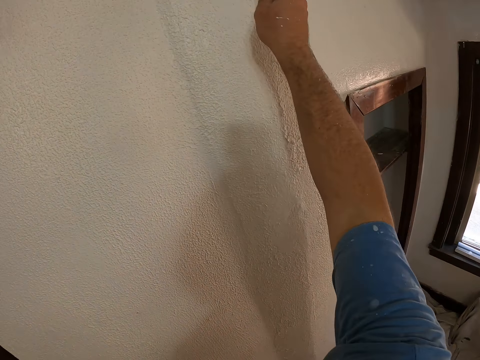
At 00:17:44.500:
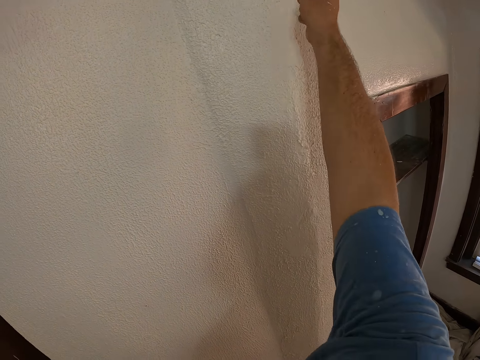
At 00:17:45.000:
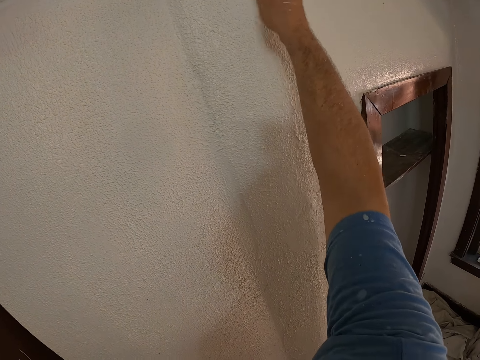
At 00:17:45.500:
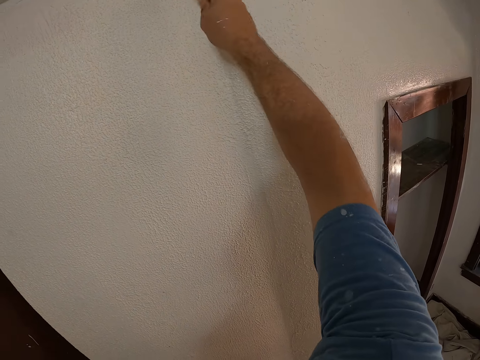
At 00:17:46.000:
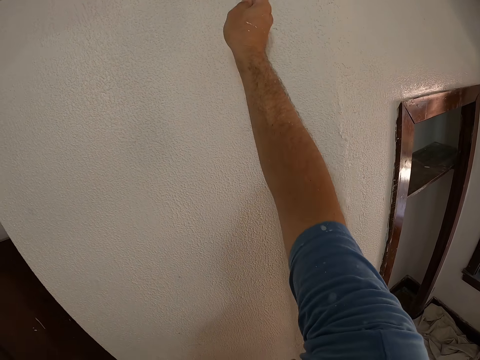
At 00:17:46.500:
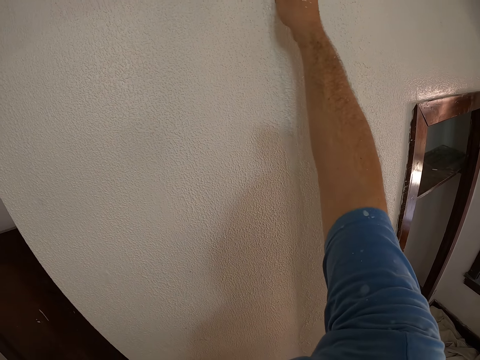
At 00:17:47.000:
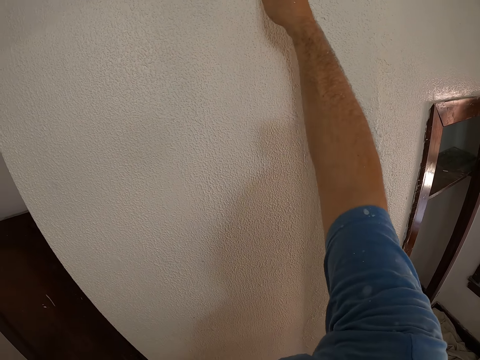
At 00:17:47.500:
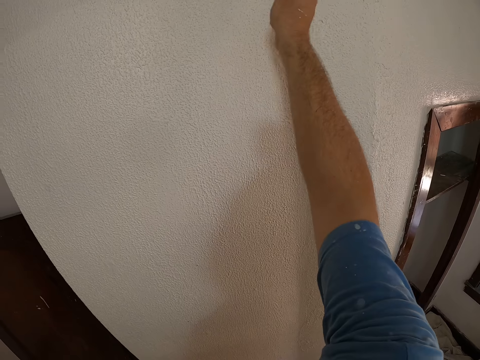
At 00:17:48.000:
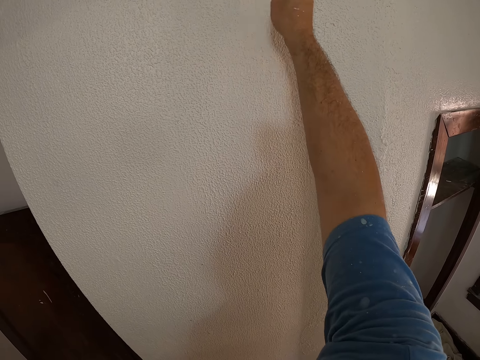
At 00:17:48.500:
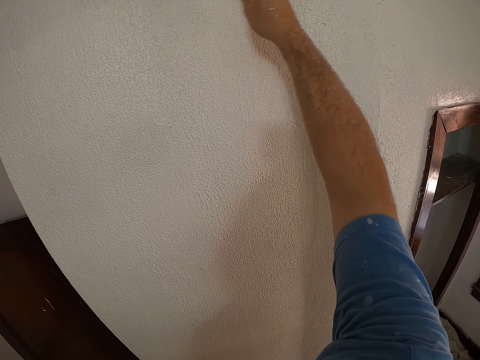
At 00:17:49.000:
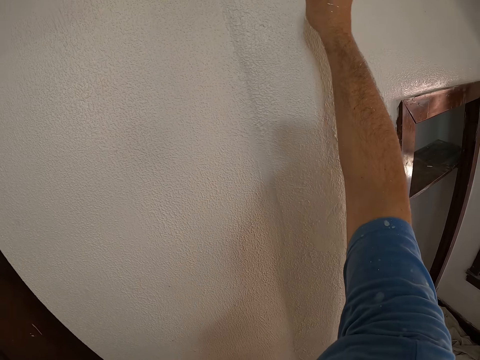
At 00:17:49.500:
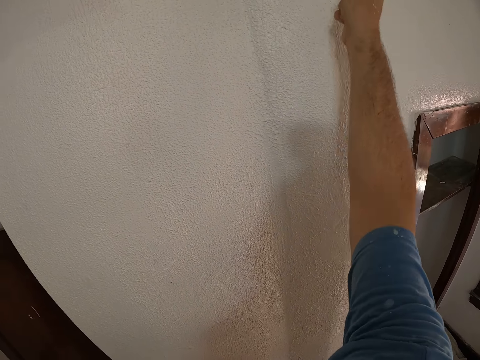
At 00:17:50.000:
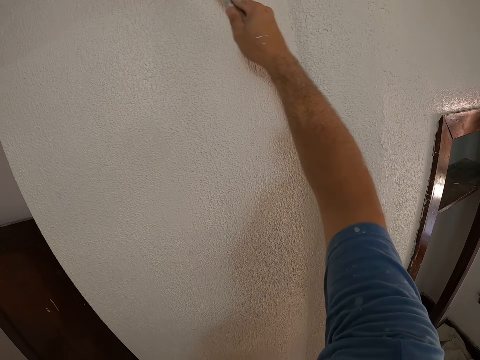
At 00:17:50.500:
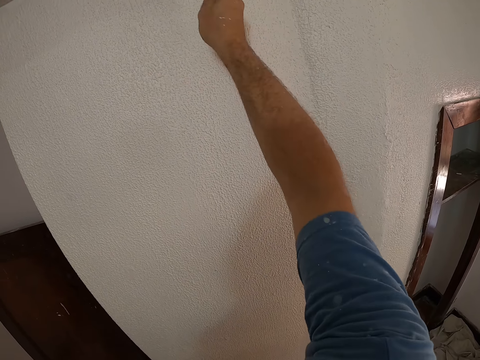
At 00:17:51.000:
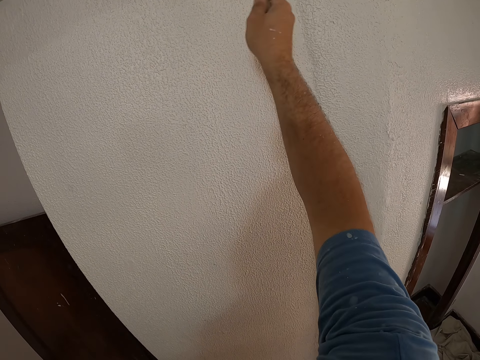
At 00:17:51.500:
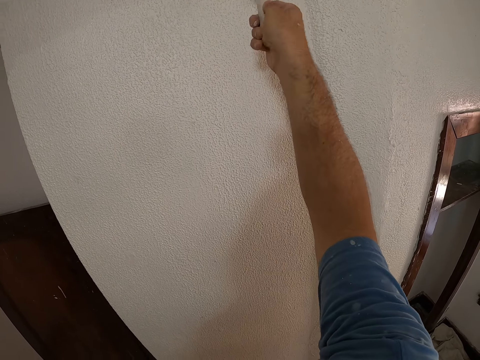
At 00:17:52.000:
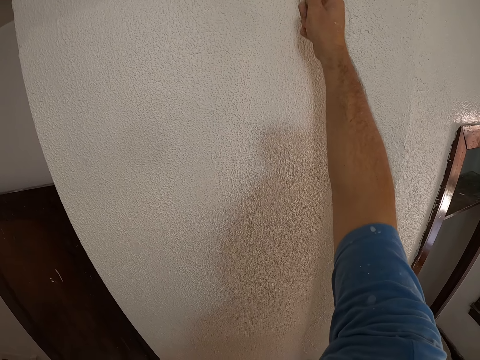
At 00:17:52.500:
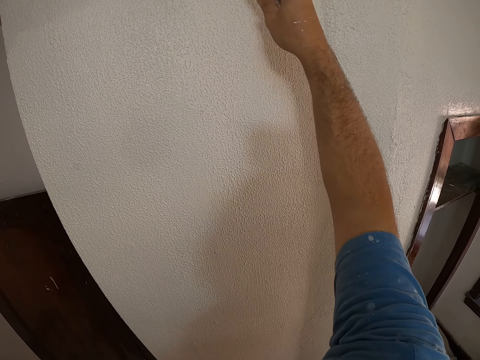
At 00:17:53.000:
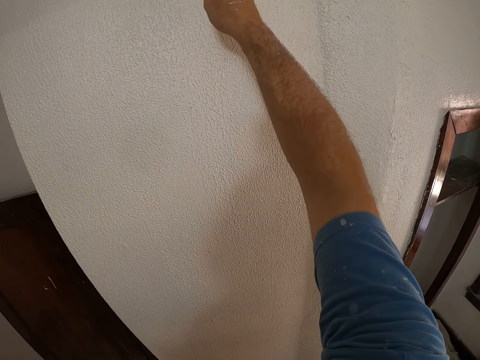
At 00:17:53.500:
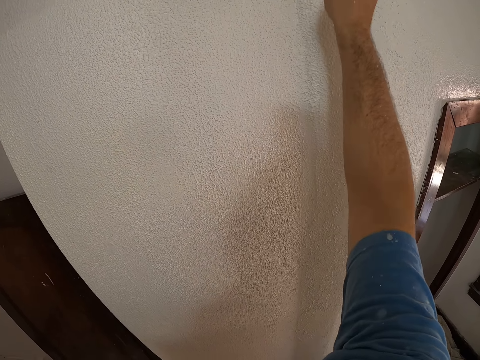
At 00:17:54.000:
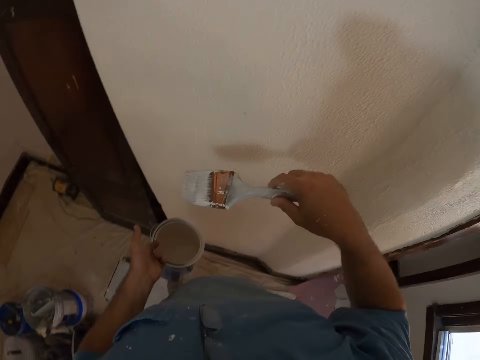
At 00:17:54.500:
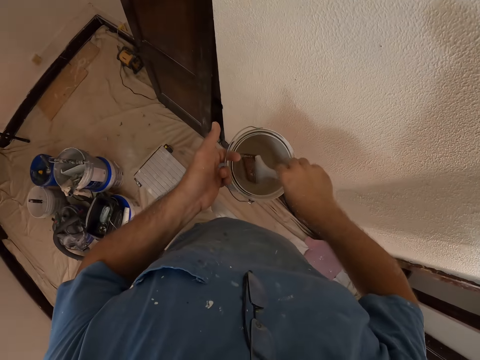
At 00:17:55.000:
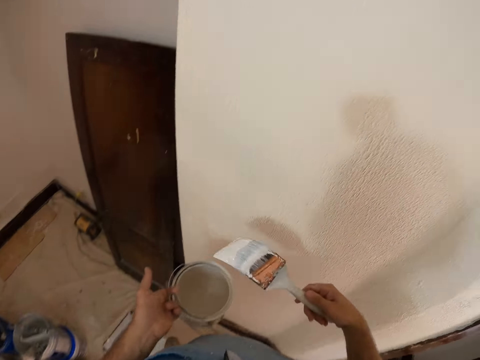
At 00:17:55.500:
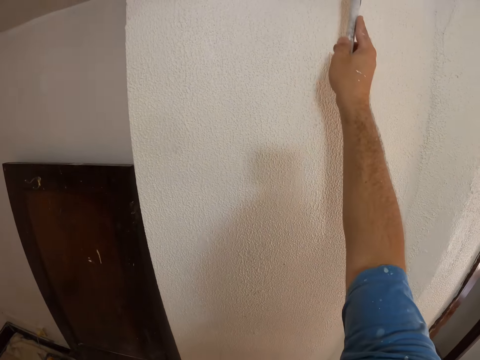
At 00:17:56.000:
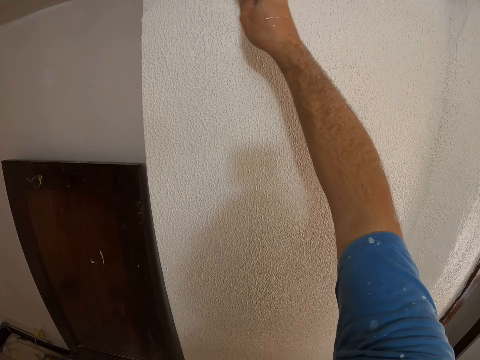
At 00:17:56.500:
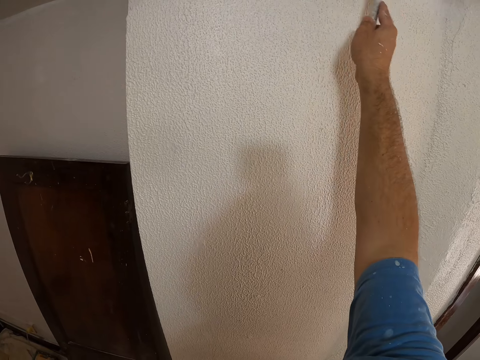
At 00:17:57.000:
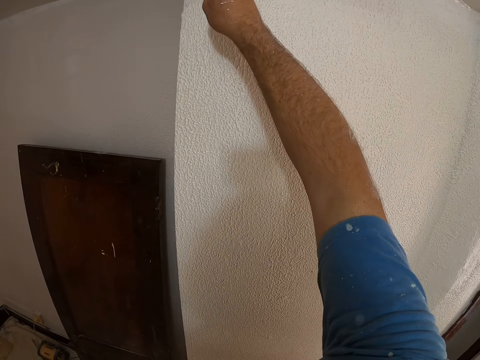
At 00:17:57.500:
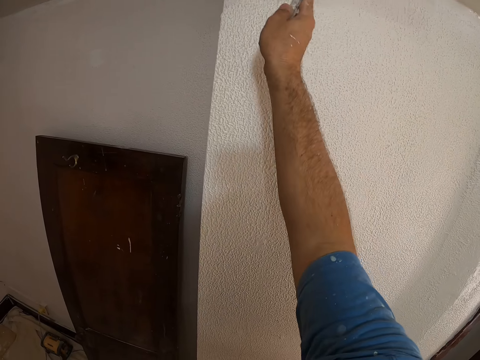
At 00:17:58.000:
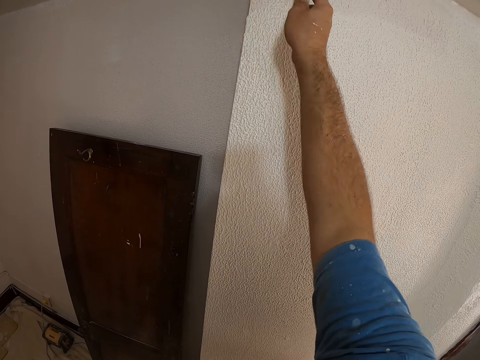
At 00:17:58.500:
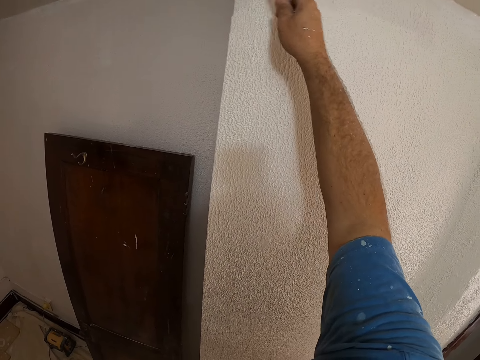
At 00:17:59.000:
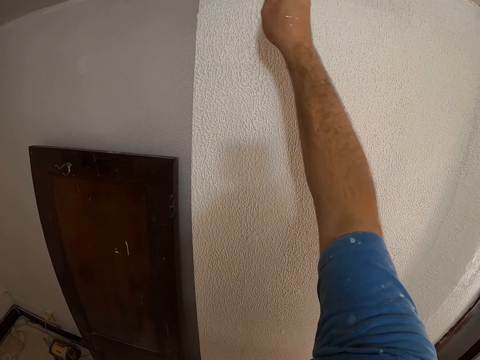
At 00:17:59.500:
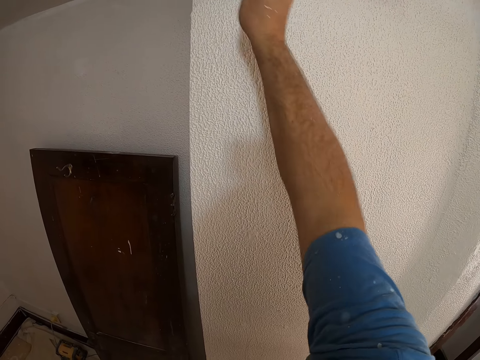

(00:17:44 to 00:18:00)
The camera wearer paints the wall of the room with the paint brush. They dip the paint brush in the paint bucket. They paint the ceiling or wall of the room with the paint brush.

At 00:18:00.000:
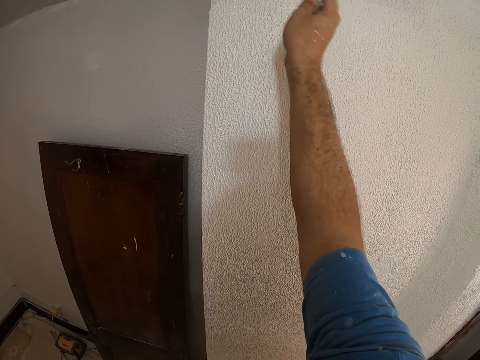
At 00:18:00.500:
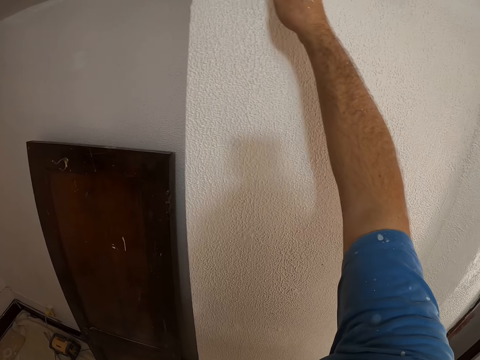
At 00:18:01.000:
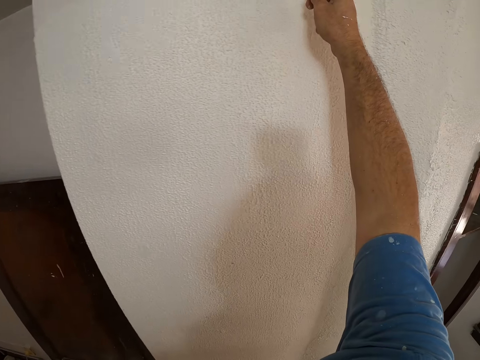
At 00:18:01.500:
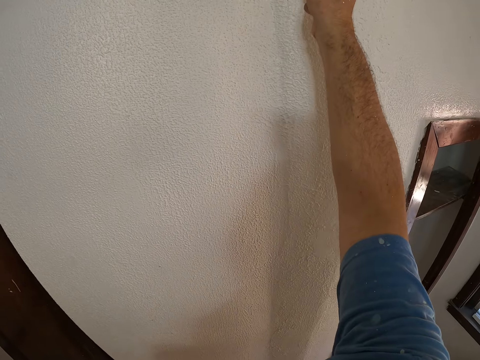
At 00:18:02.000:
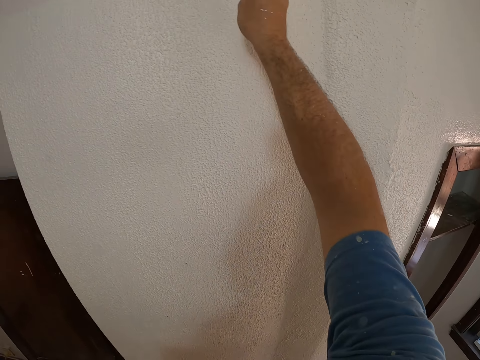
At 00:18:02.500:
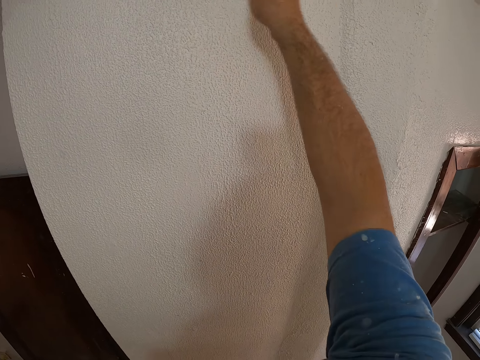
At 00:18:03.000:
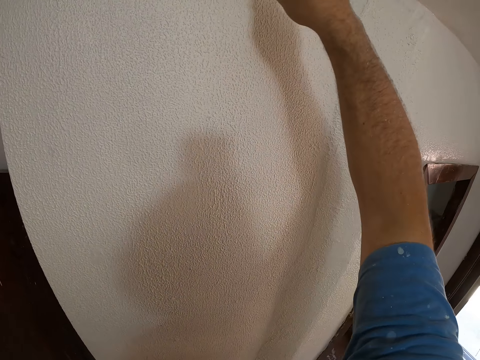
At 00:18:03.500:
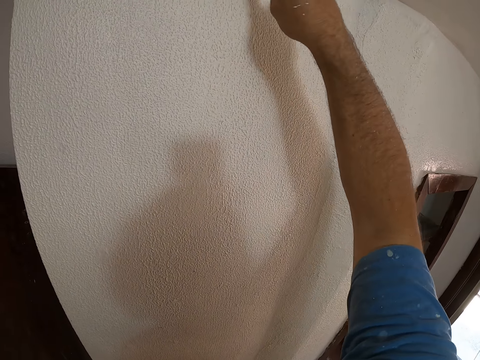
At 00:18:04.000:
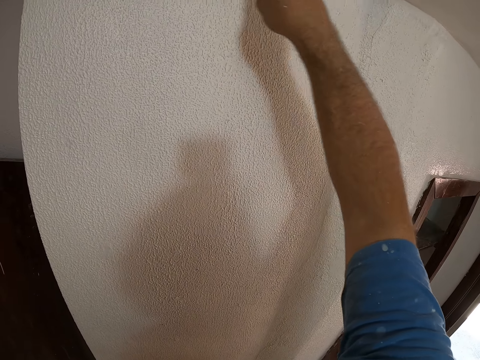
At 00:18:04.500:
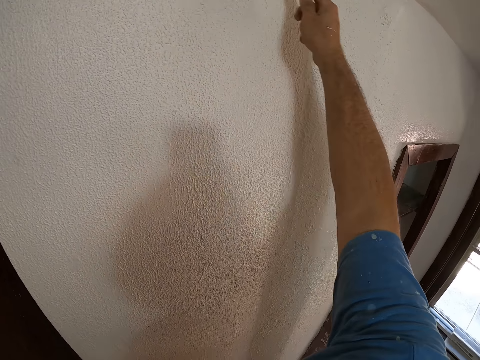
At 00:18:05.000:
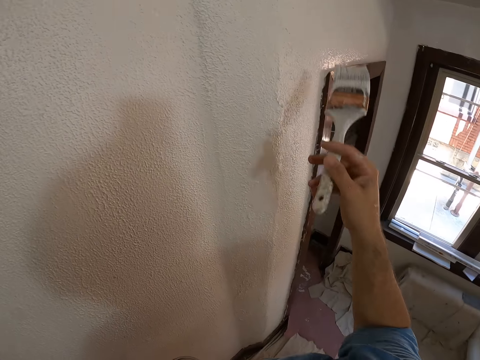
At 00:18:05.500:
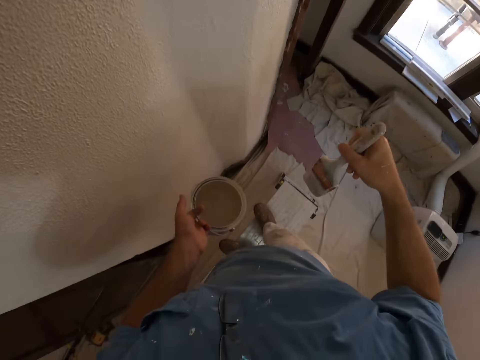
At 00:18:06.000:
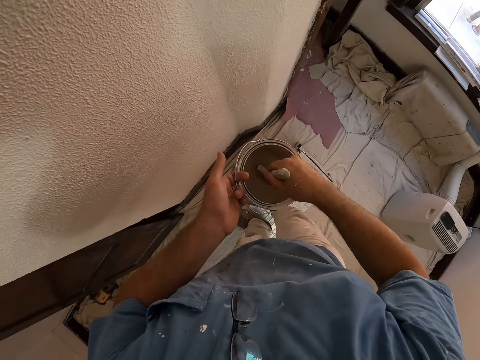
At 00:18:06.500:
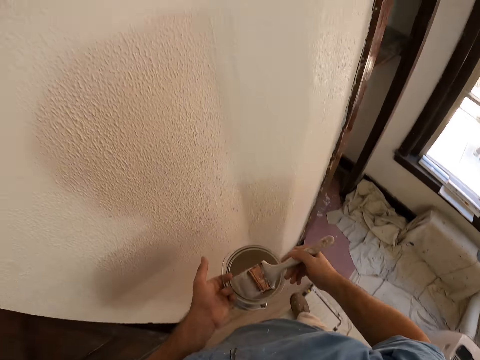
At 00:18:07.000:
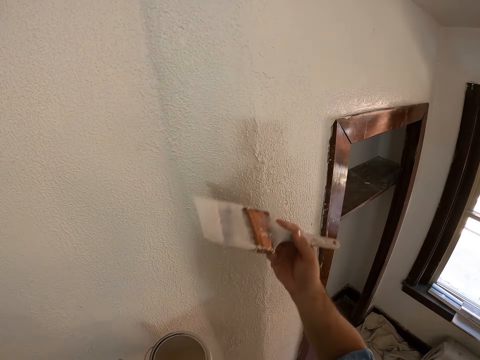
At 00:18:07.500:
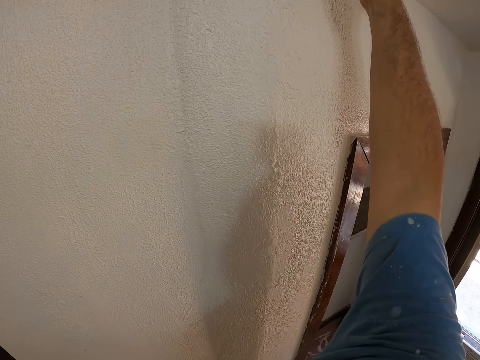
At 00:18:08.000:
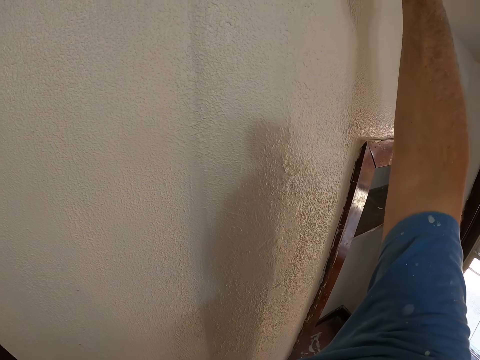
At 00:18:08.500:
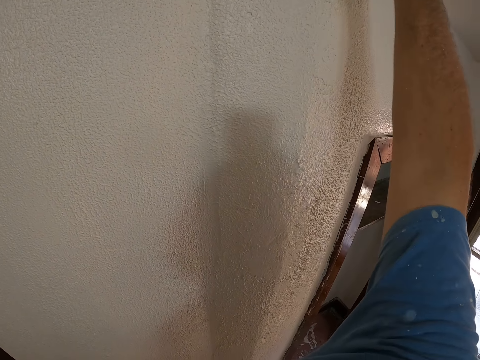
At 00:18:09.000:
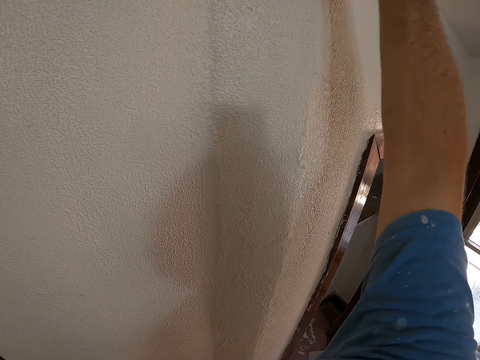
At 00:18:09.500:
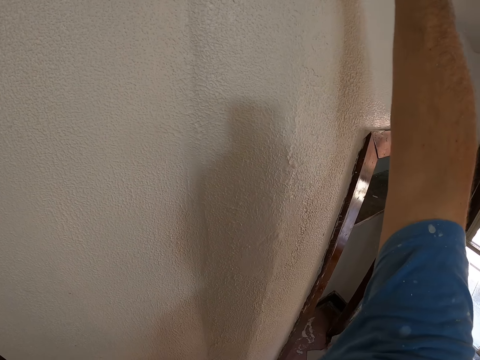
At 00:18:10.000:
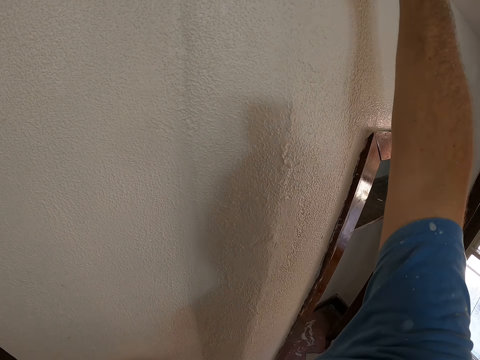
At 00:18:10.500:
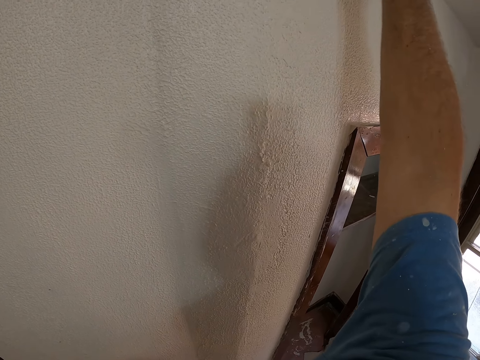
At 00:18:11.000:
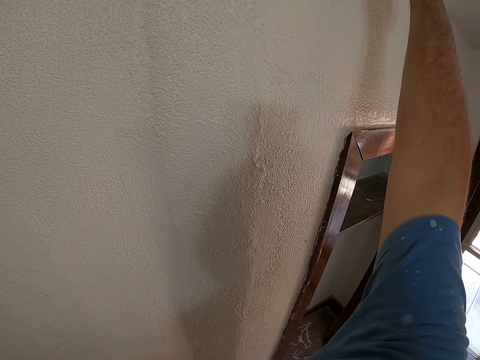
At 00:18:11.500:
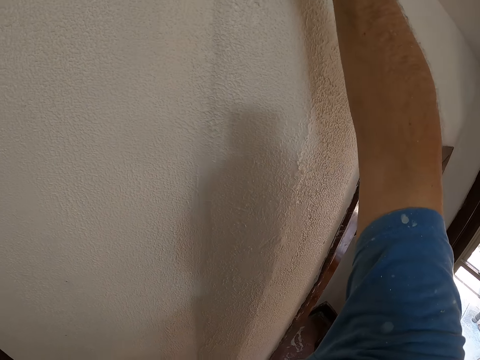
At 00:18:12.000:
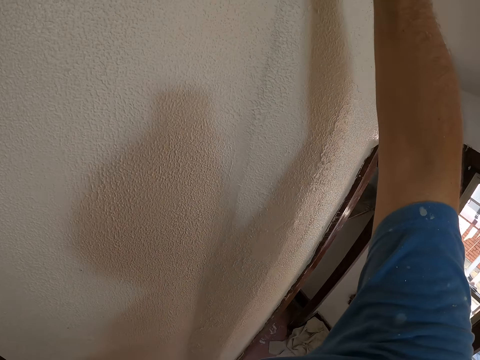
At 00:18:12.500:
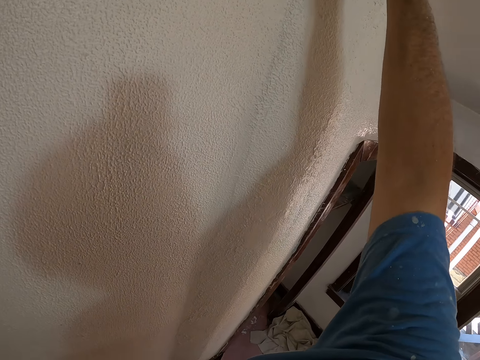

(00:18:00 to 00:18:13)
The camera wearer dips the paint brush in the paint bucket. They paint the ceiling or wall of the room with the paint brush.
